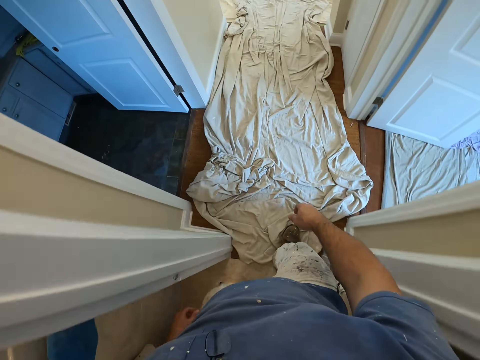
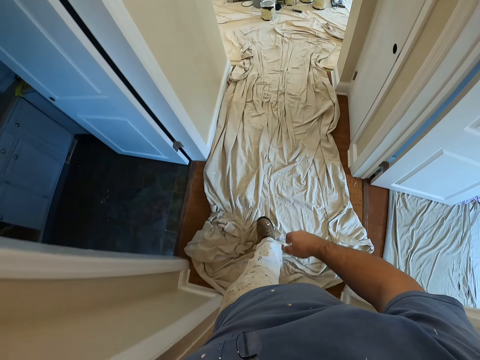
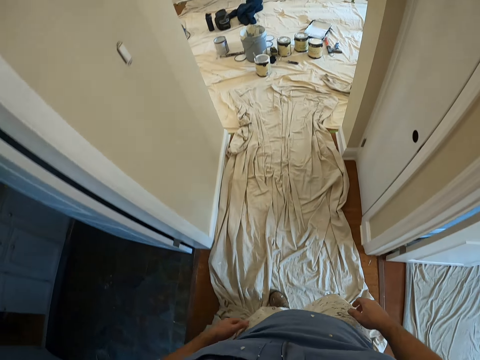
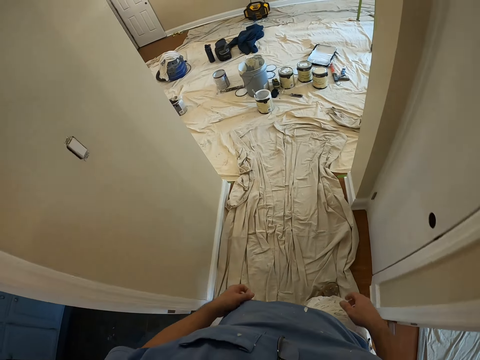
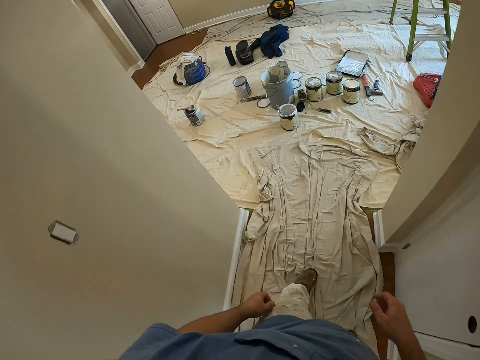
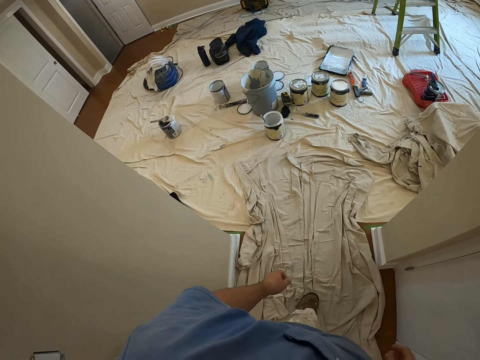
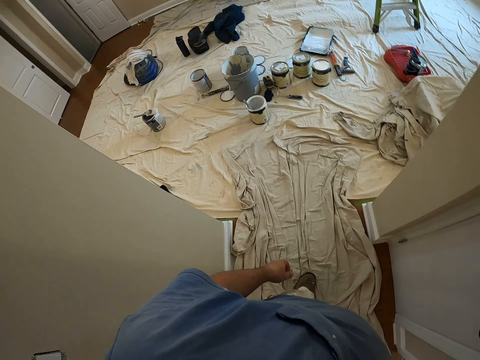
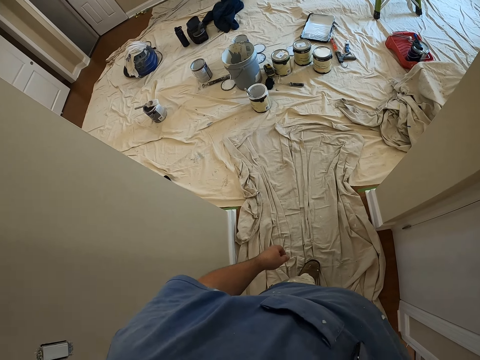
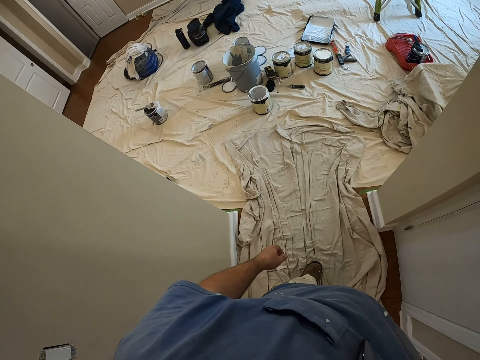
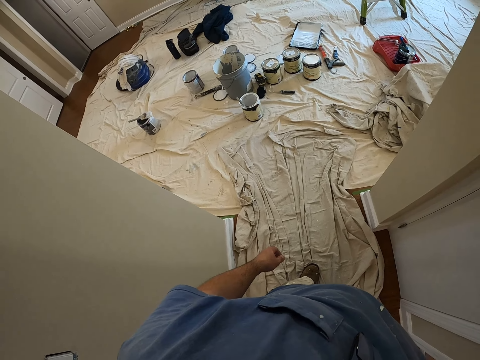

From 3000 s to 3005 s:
The camera wearer lifts their hand. They adjust the camera.
